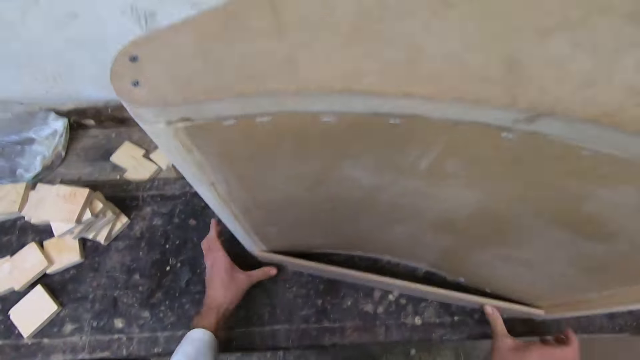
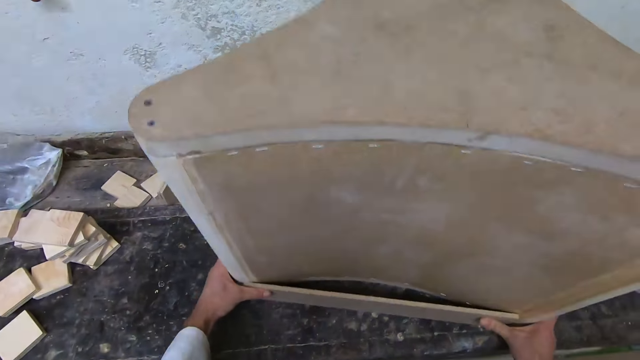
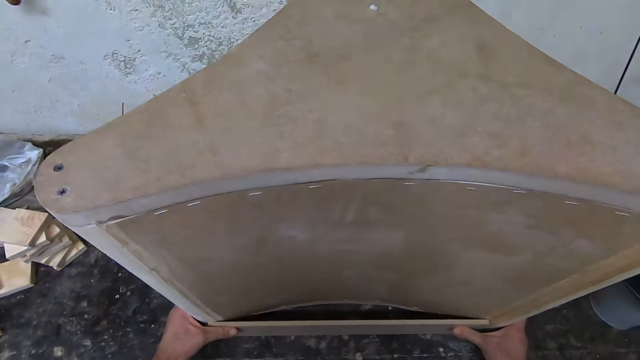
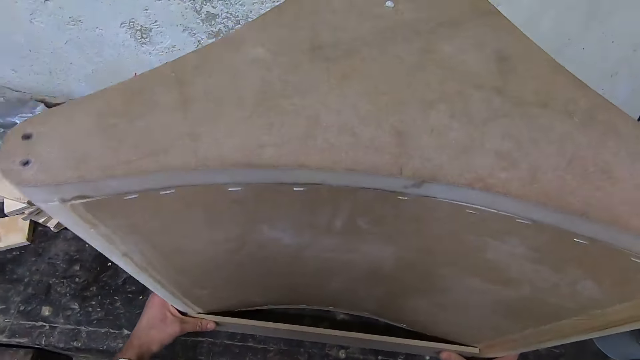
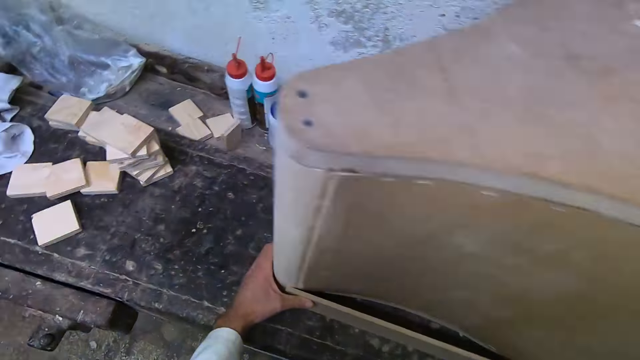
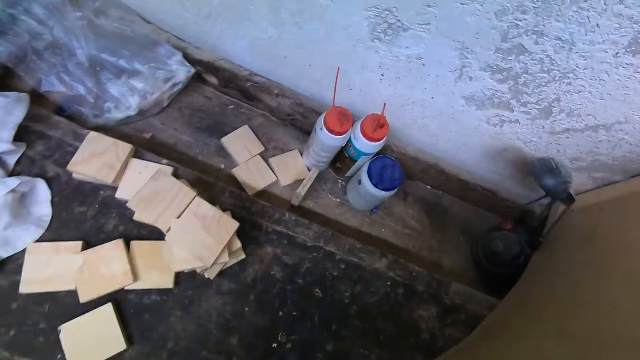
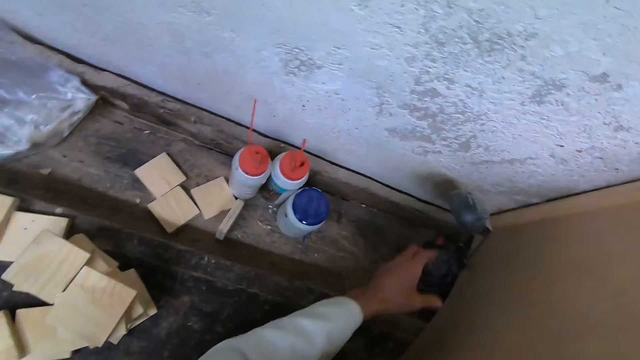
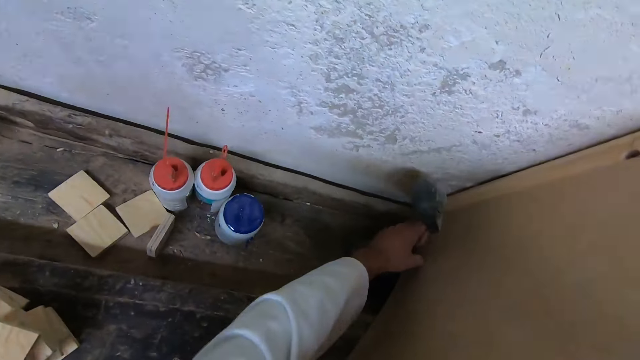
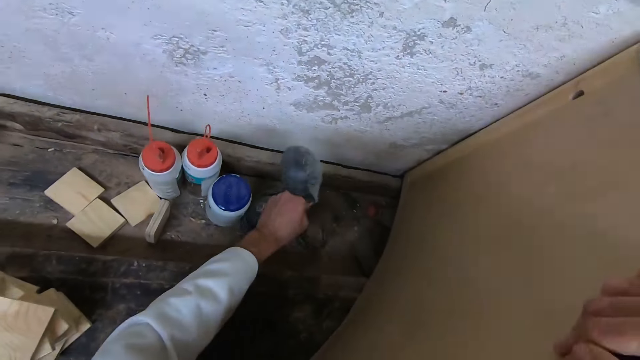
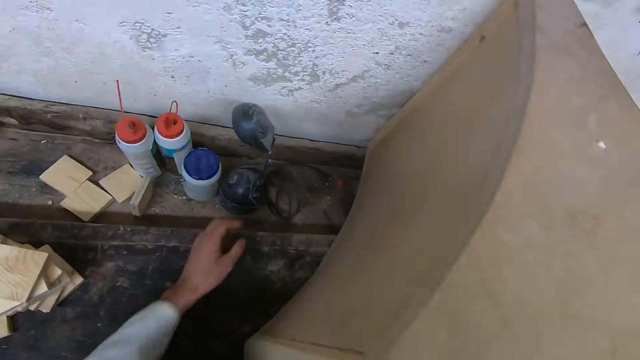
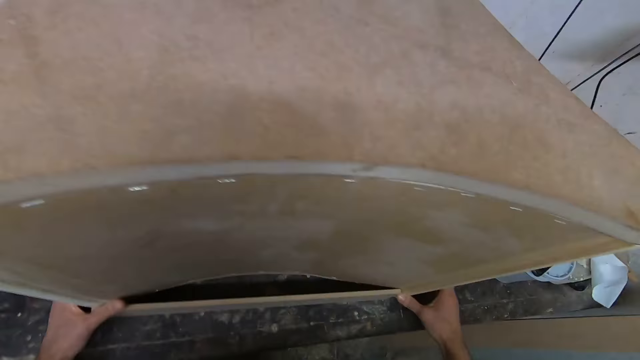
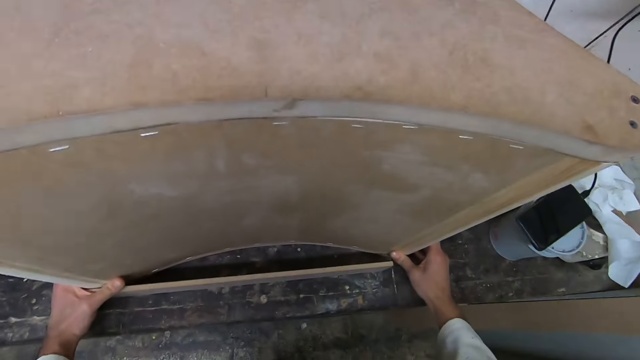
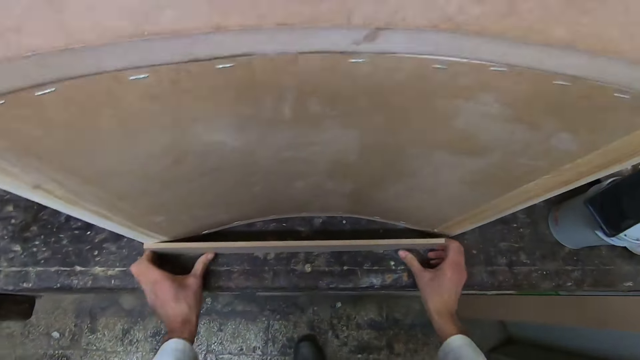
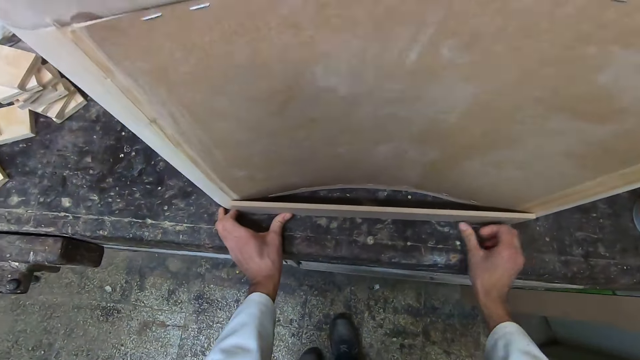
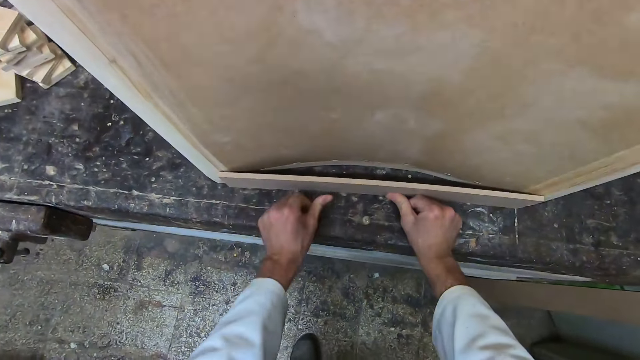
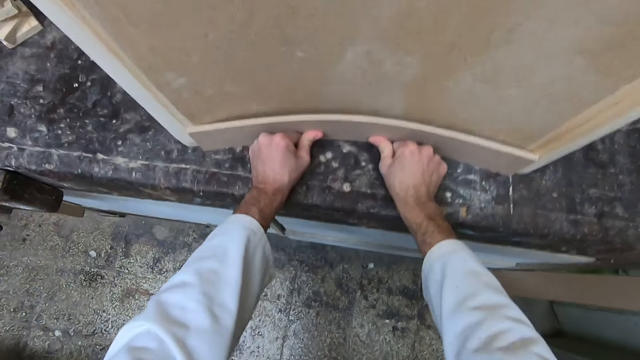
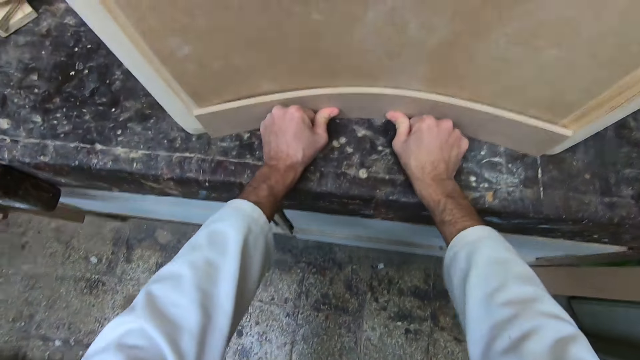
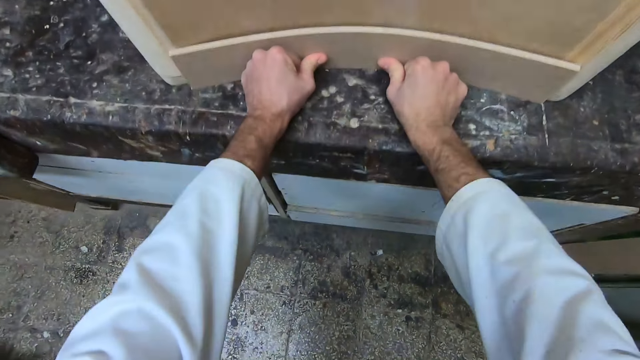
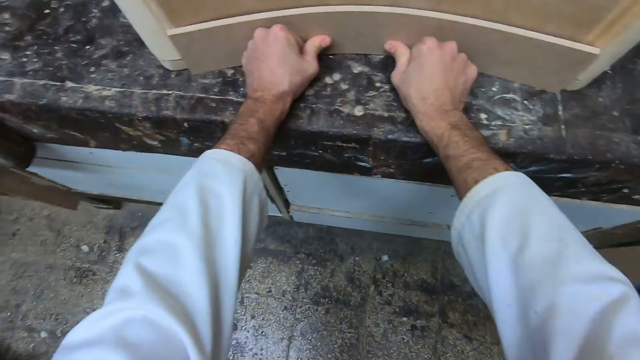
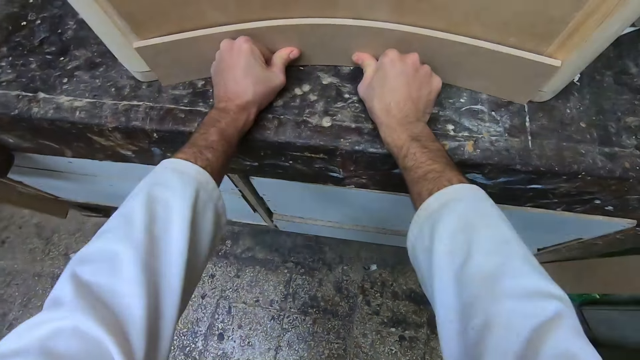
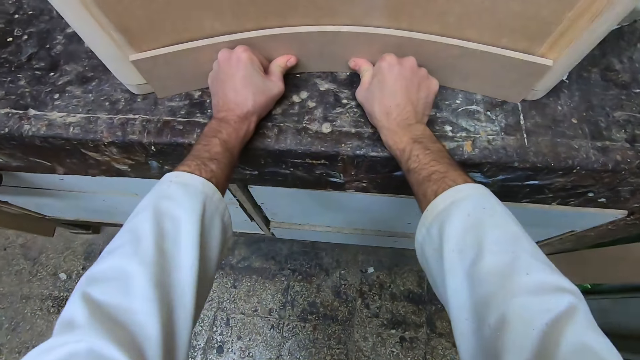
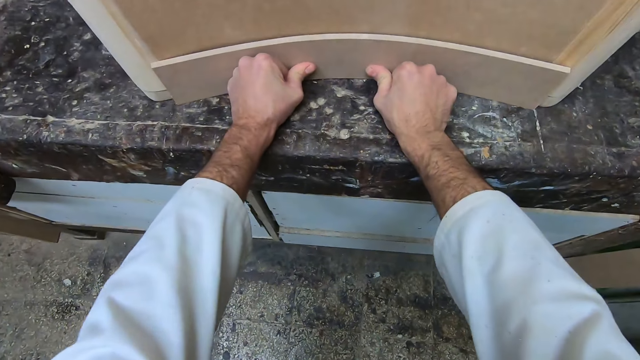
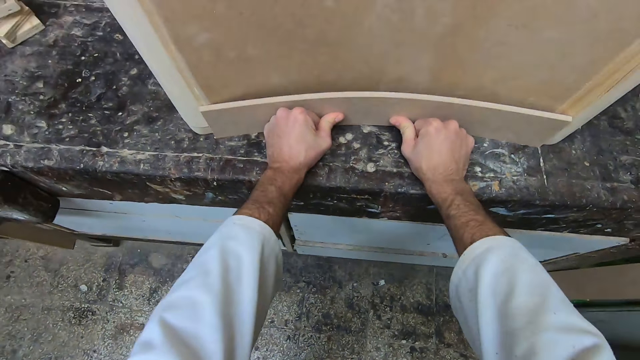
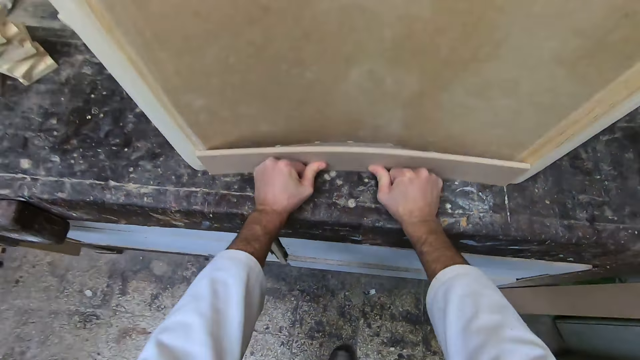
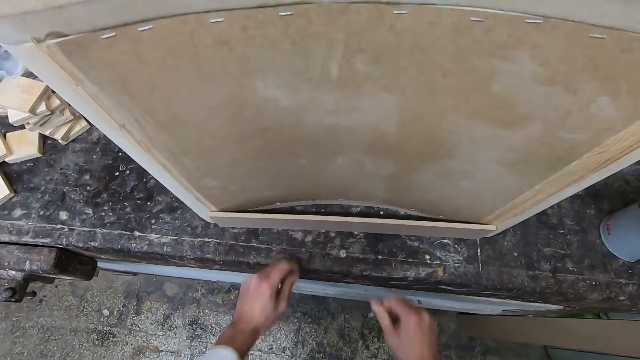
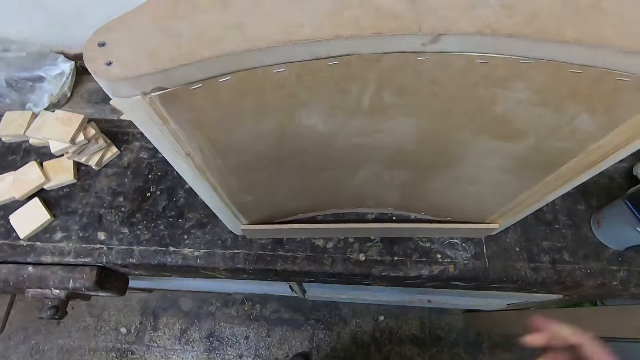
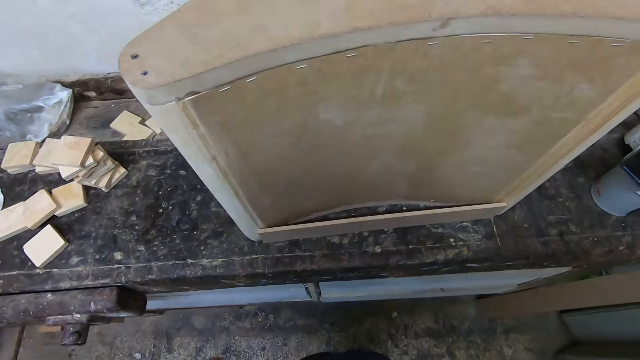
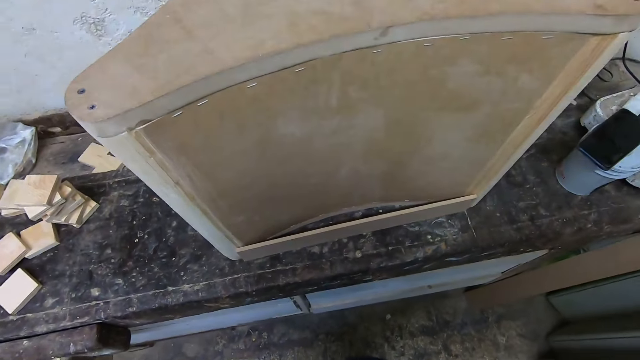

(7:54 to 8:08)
The camera wearer moves the wood and a wooden frame on the bench. He holds the piece of wood with both hands. He moves a table lamp sideways to the left on the bench. He holds the table lamp. He adjusts the wooden frame and the wood on the bench. He holds the piece of wood with both hands. He holds the piece of wood with both hands again. He pushes the wood against the wooden frame with both hands. He removes his hands from the wood. He stands in front of the wood.
